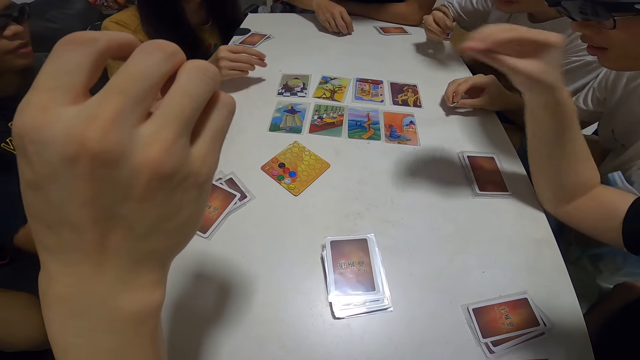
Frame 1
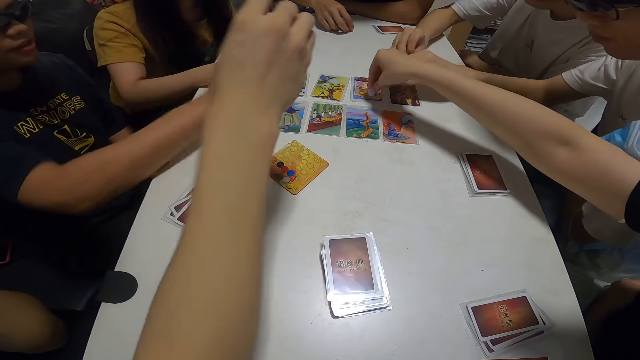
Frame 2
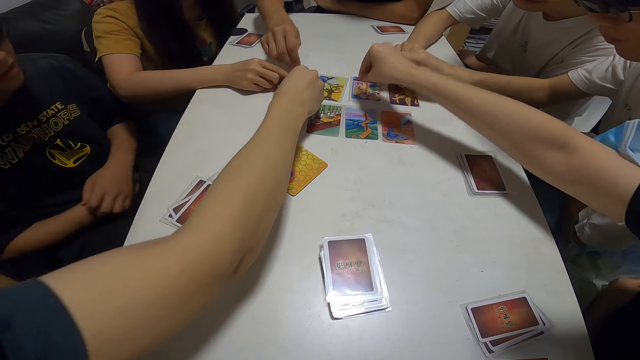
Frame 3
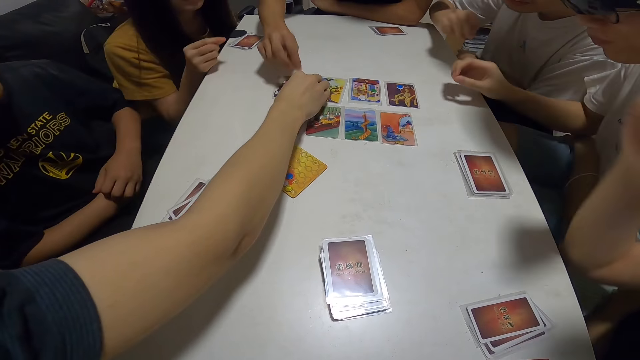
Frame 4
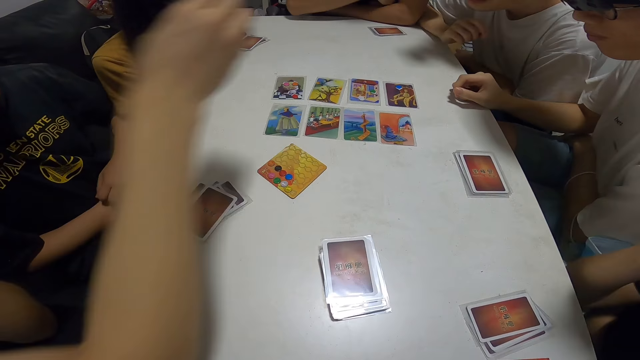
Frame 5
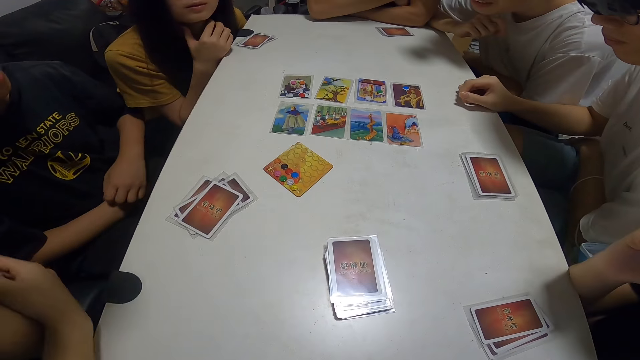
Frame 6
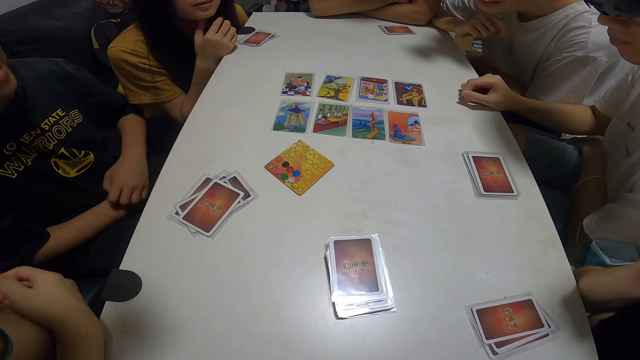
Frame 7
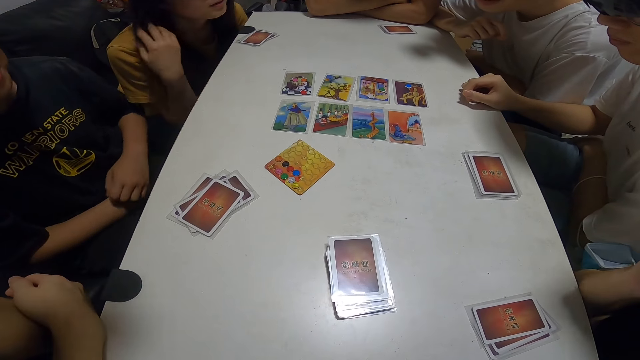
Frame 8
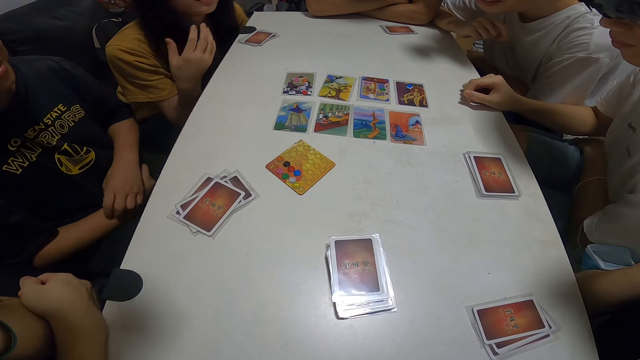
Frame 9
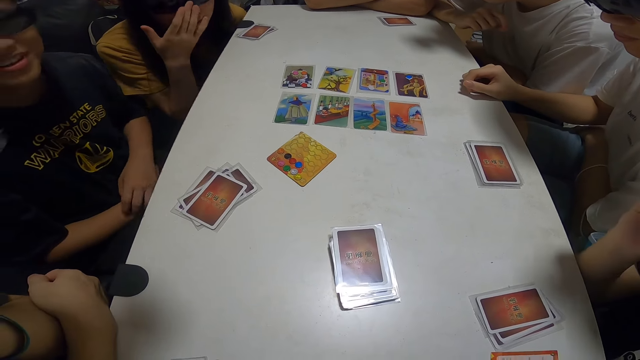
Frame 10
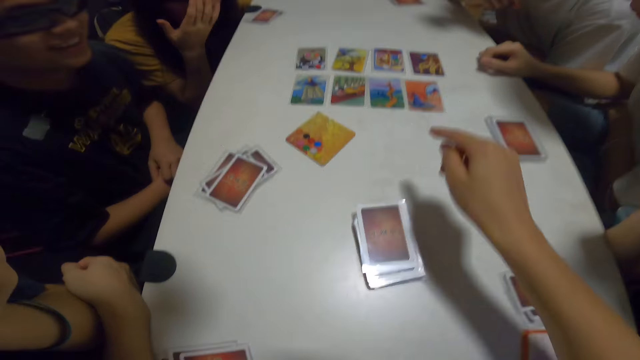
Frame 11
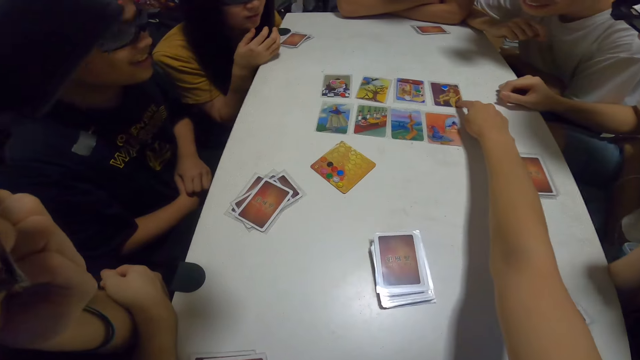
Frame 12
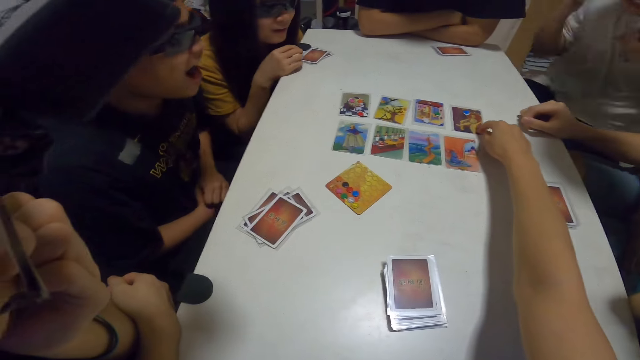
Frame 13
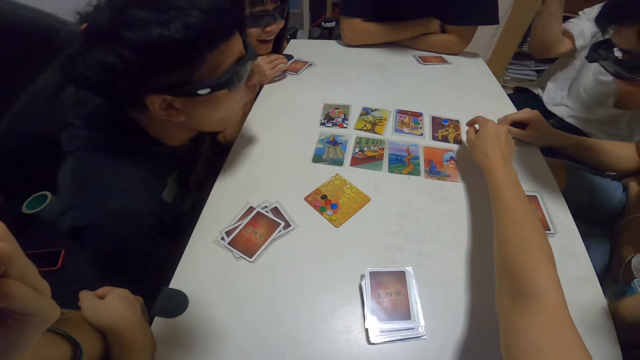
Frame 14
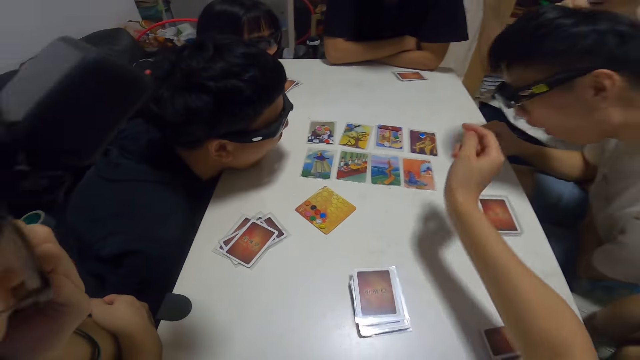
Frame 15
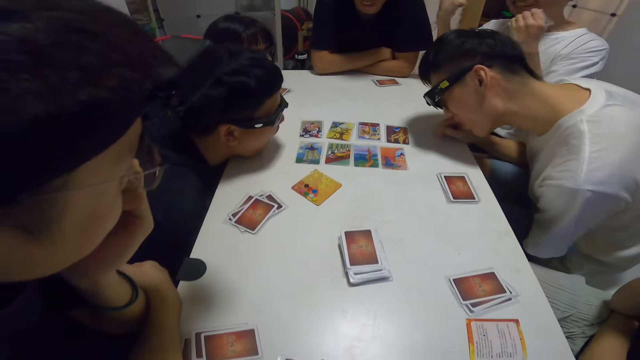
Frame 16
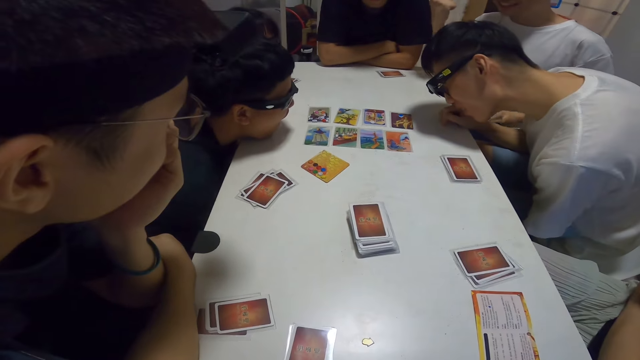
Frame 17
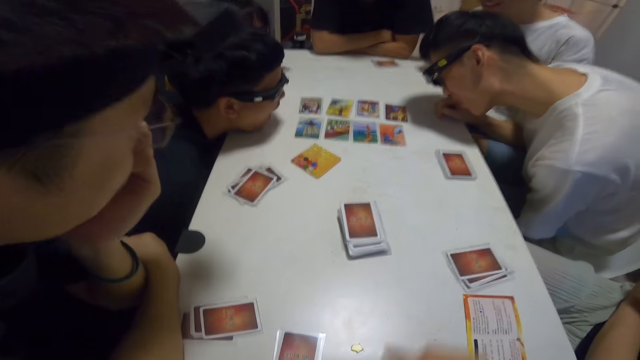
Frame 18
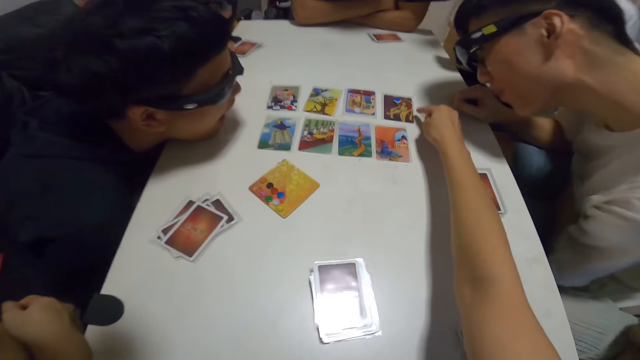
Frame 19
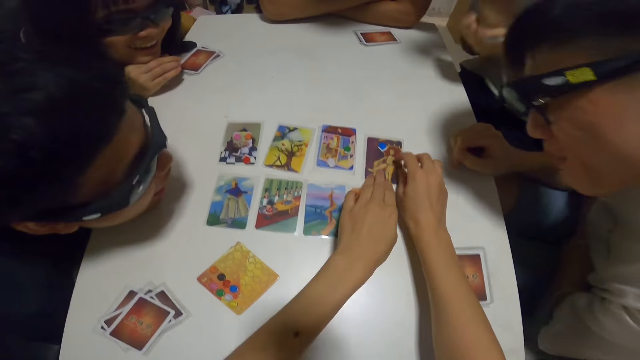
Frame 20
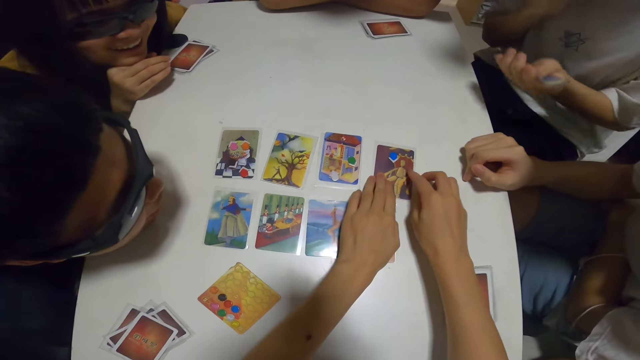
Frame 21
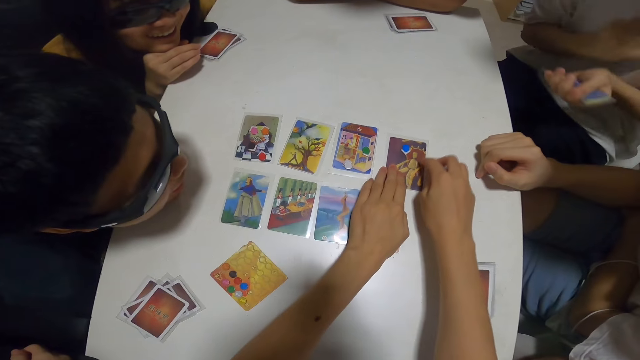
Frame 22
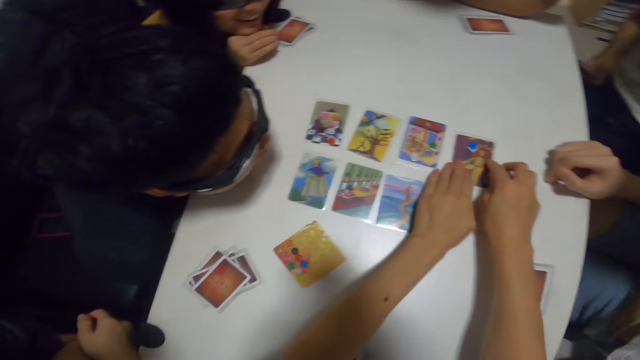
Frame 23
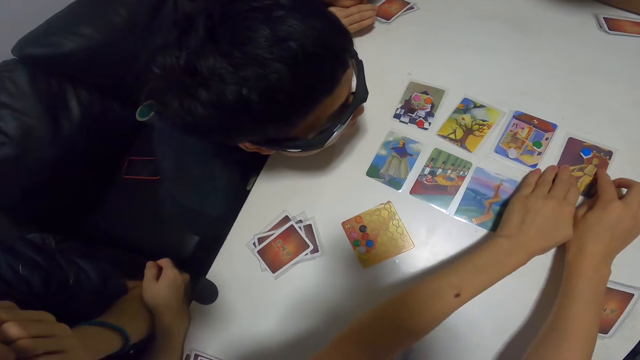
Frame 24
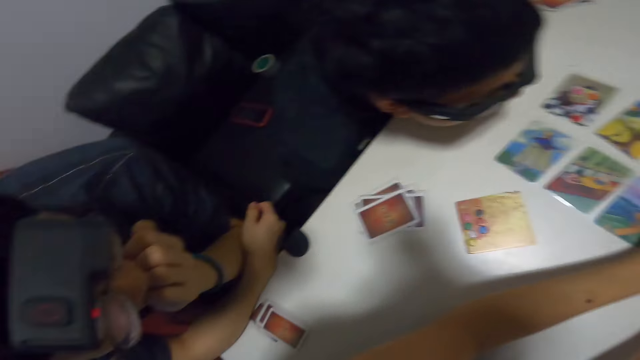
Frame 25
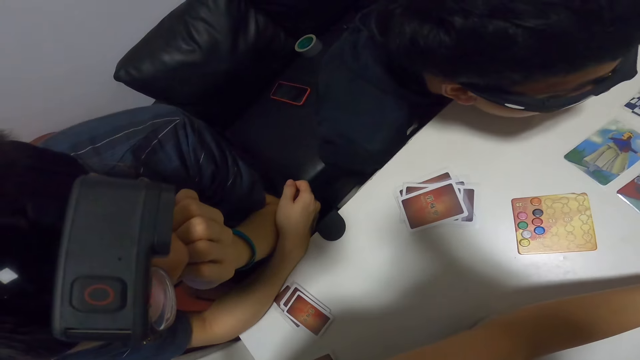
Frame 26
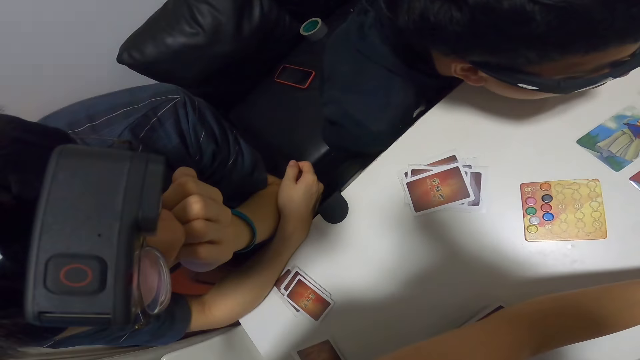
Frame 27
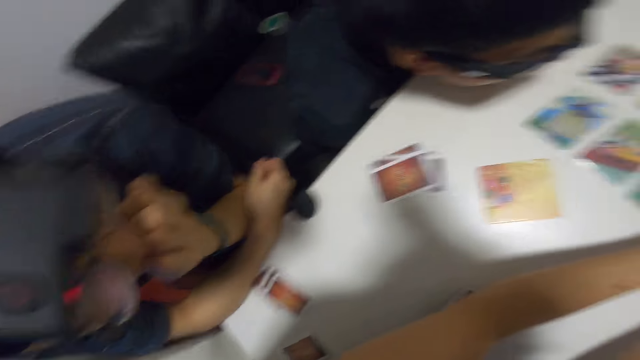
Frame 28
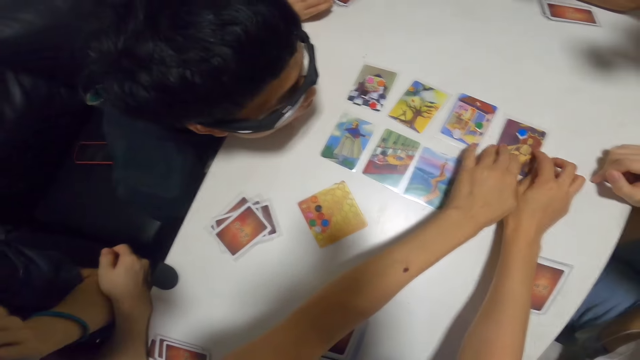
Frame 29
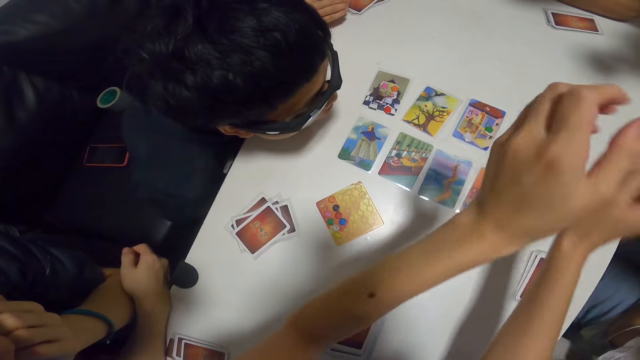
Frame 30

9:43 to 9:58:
A man plays cards. Other men play cards. The camera wearer points at a card on the table. They touch a card on the table. They talk to the men.

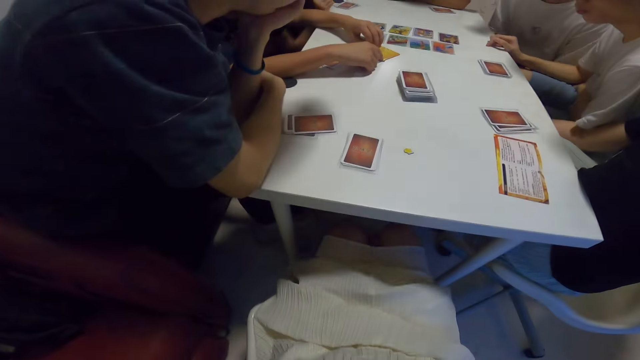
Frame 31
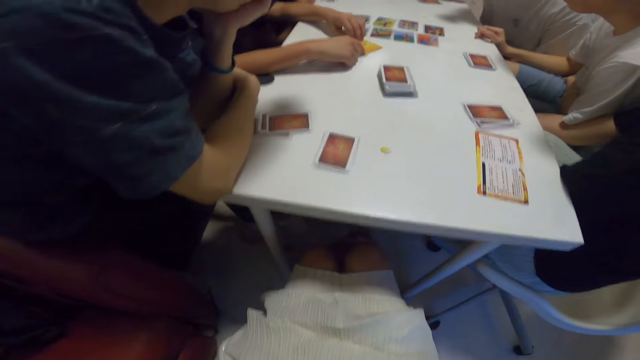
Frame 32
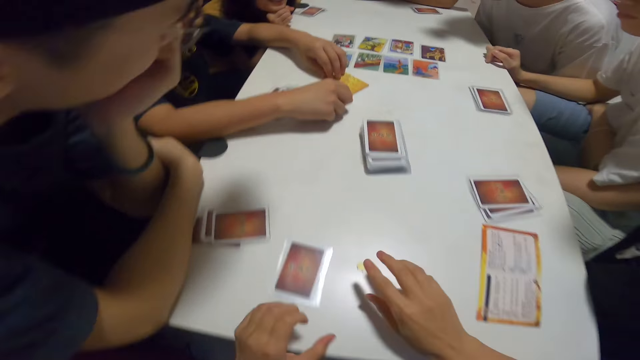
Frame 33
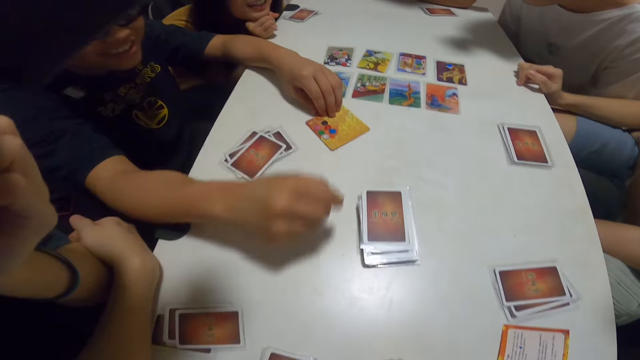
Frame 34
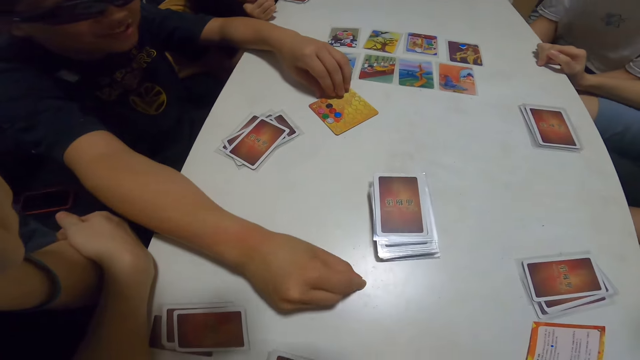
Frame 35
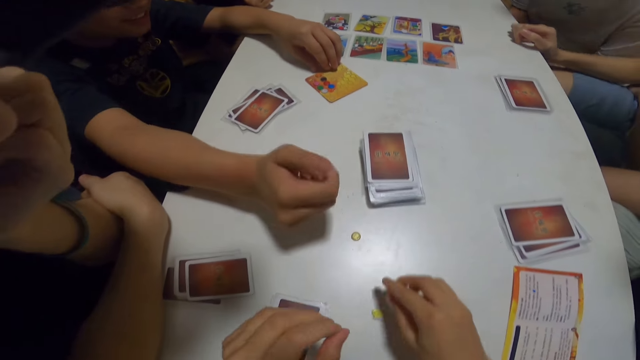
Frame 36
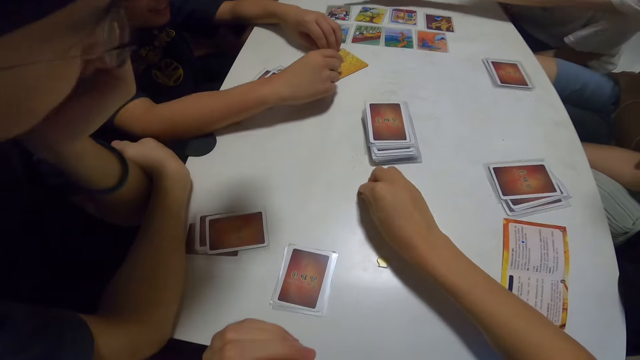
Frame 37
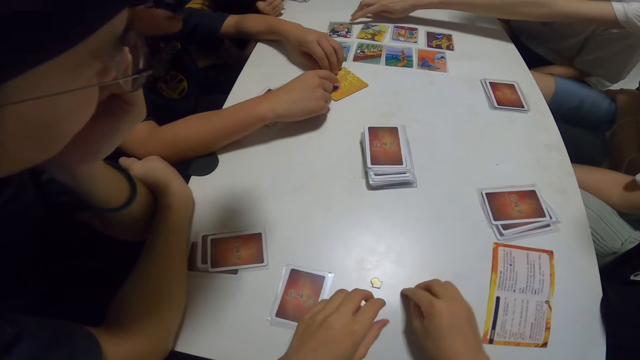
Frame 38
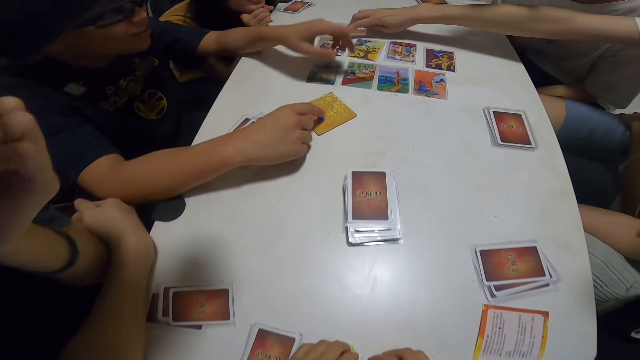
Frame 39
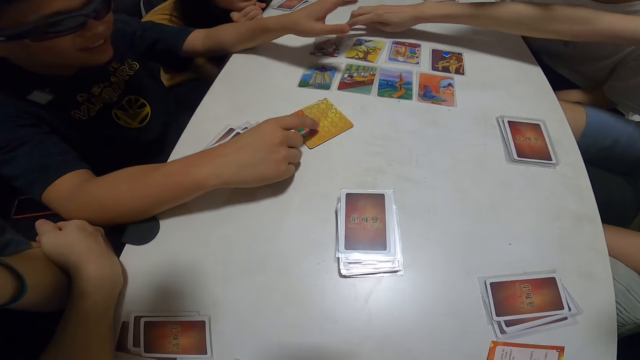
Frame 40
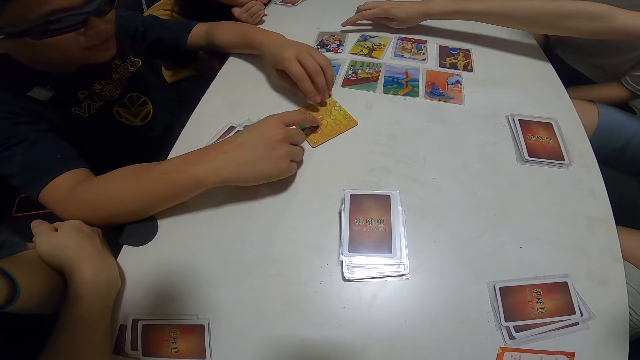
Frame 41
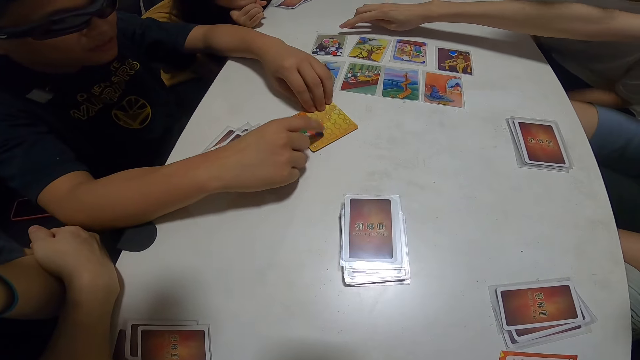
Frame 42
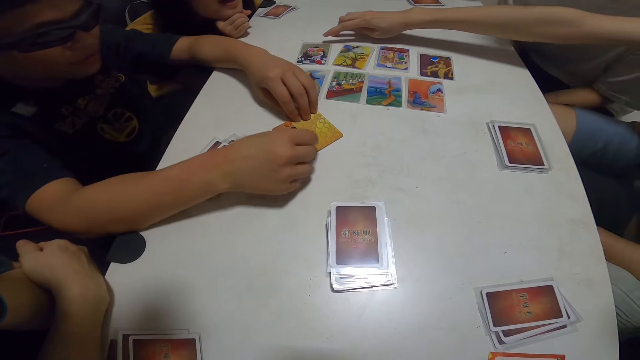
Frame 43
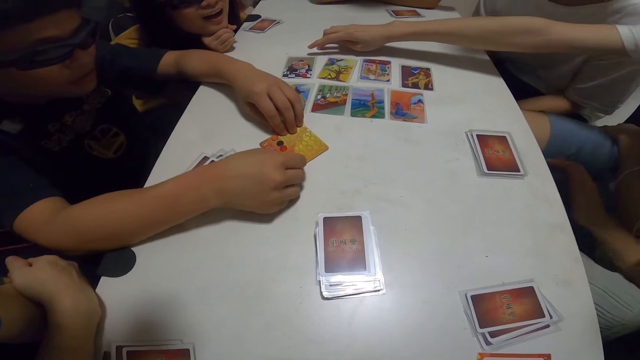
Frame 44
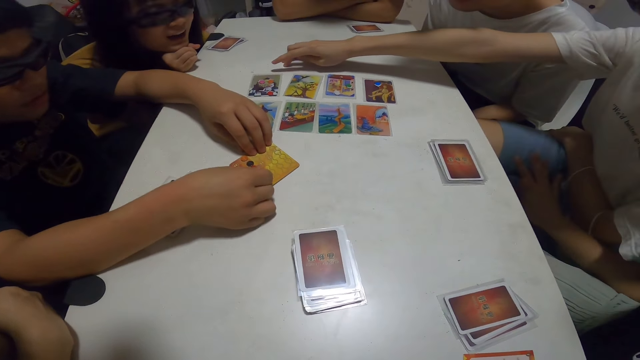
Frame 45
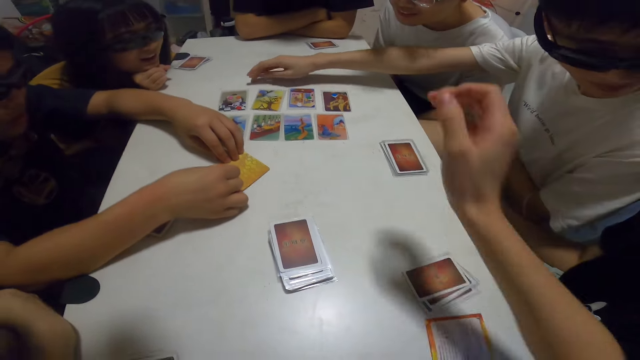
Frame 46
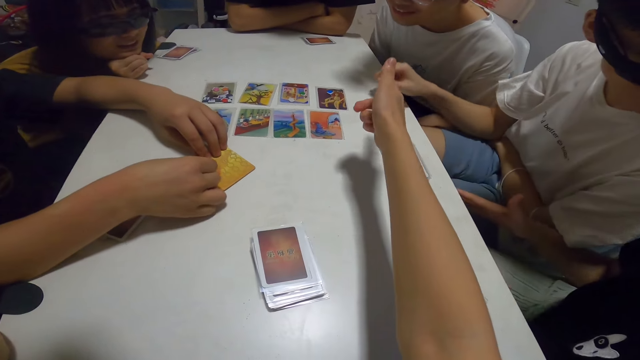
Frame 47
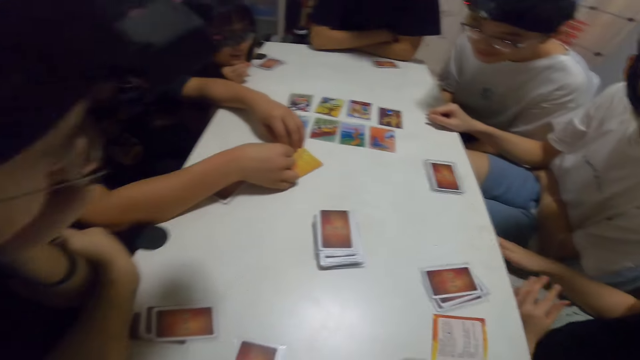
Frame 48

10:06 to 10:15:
The camera wearer picks a chip from the table. A man pushes something to the camera wearer. Another man points at the cards. The camera wearer interacts with a guy. The first man arranges something.
